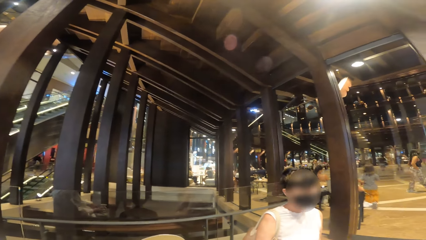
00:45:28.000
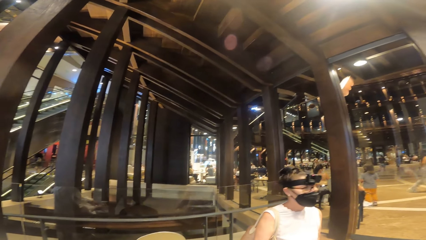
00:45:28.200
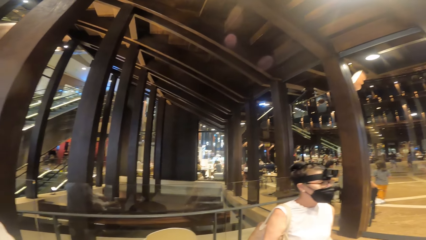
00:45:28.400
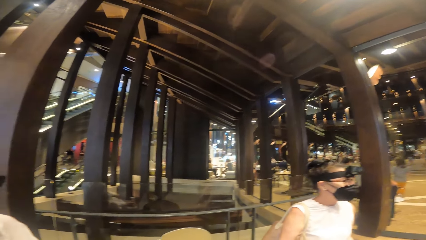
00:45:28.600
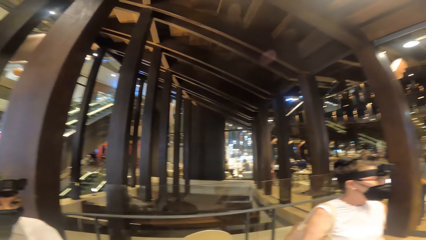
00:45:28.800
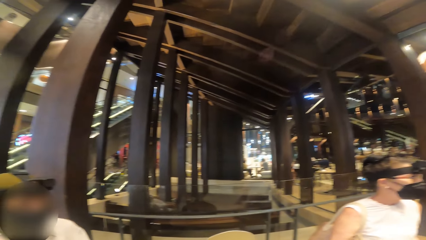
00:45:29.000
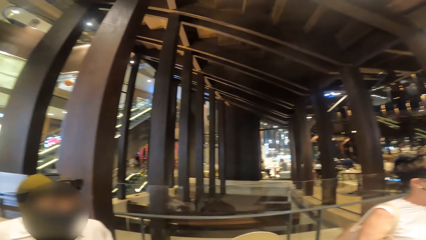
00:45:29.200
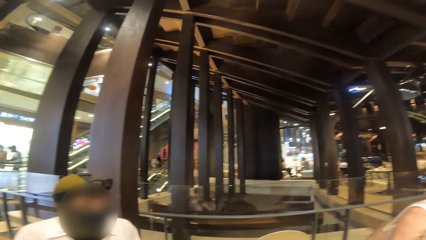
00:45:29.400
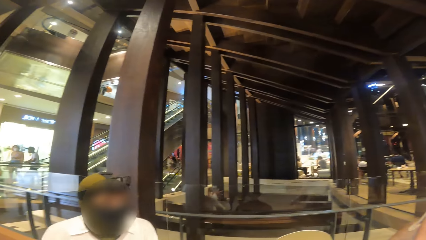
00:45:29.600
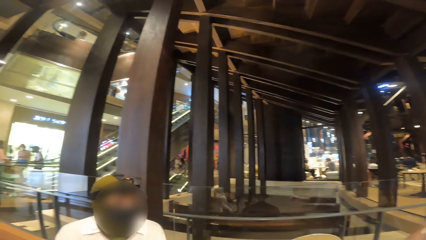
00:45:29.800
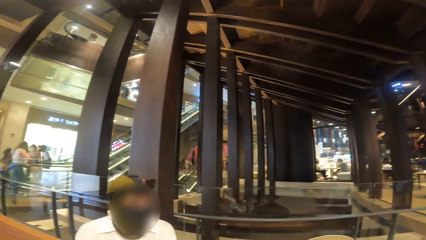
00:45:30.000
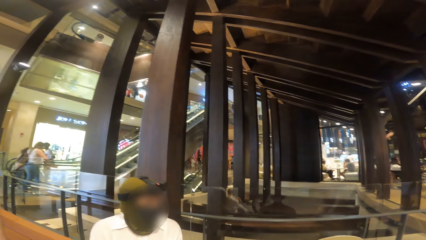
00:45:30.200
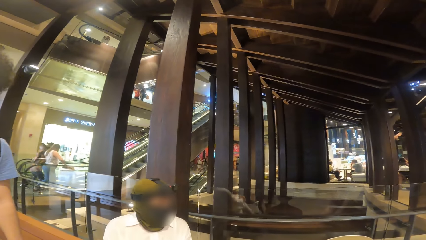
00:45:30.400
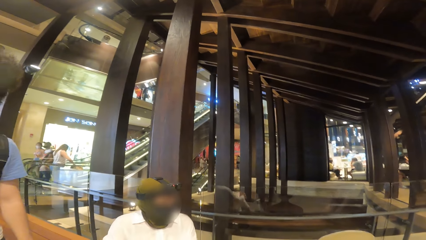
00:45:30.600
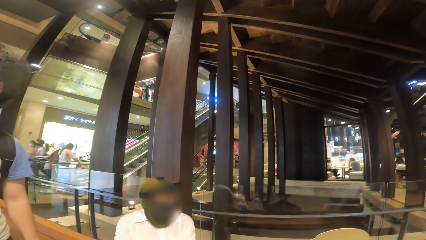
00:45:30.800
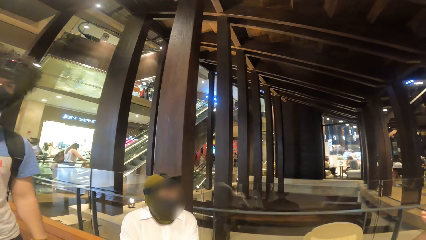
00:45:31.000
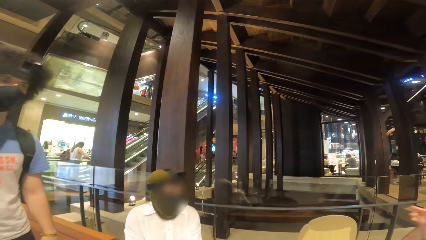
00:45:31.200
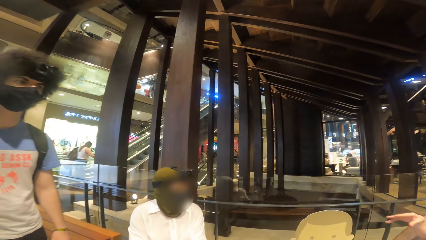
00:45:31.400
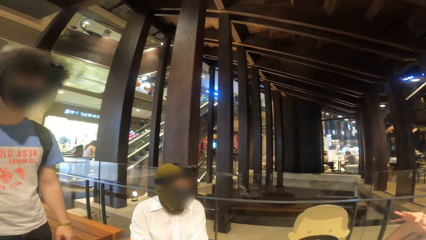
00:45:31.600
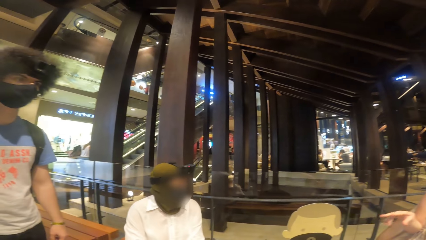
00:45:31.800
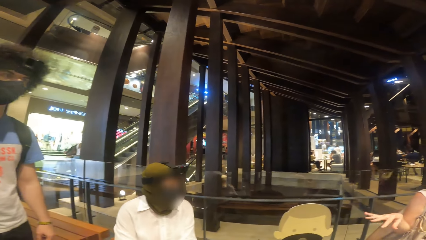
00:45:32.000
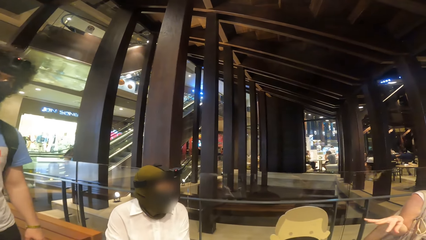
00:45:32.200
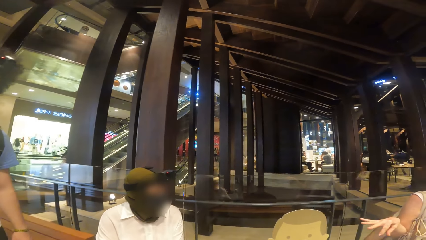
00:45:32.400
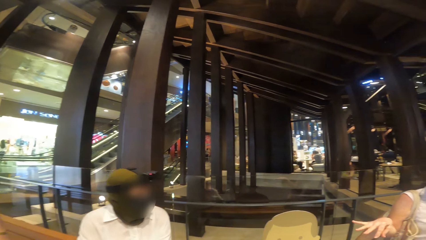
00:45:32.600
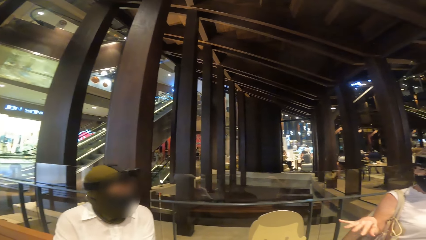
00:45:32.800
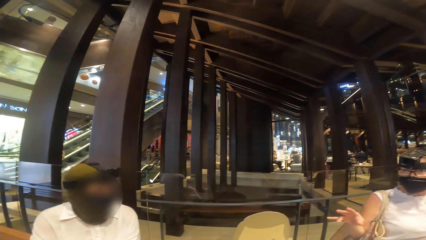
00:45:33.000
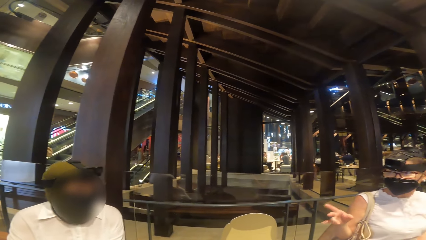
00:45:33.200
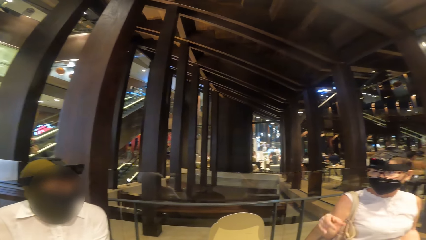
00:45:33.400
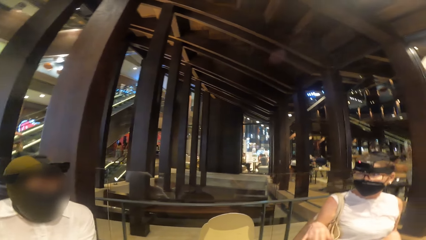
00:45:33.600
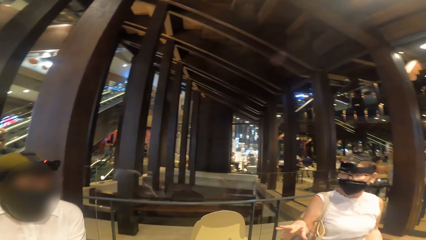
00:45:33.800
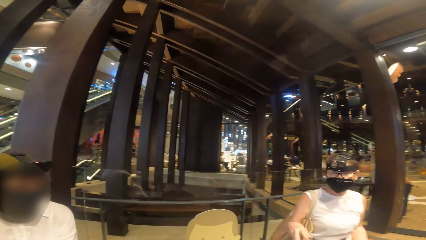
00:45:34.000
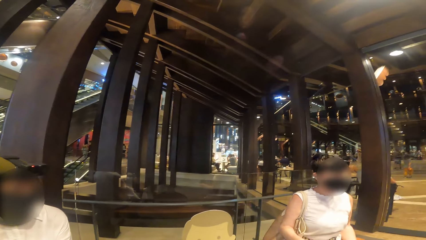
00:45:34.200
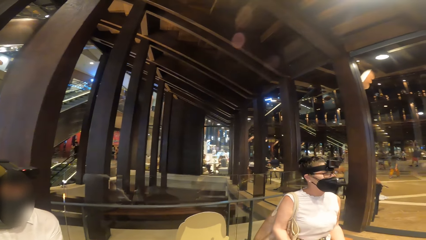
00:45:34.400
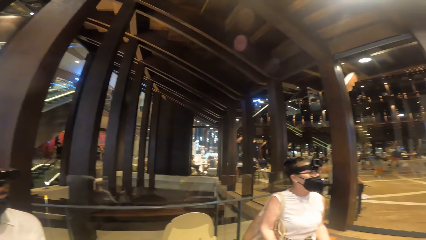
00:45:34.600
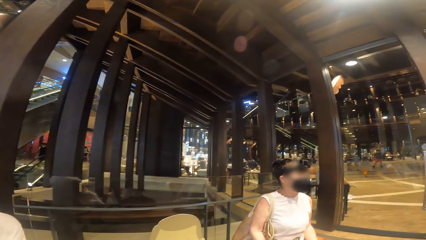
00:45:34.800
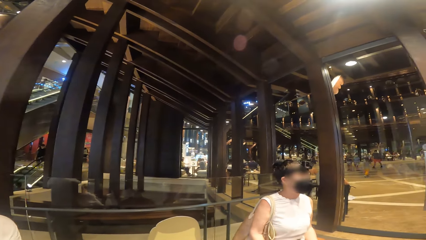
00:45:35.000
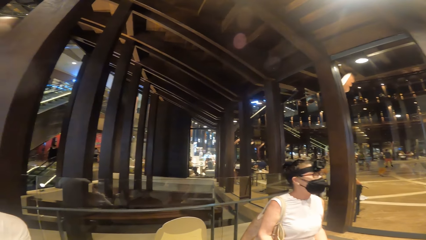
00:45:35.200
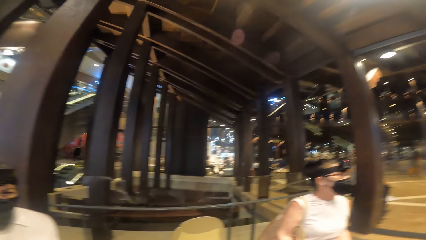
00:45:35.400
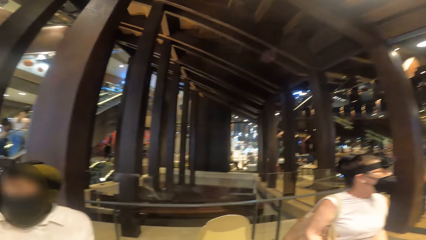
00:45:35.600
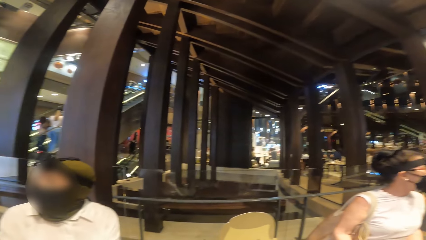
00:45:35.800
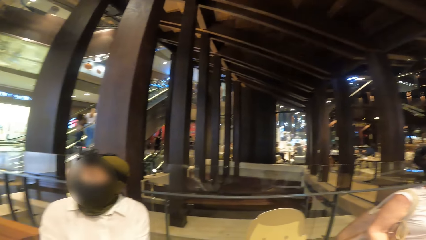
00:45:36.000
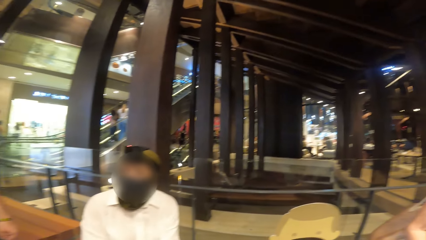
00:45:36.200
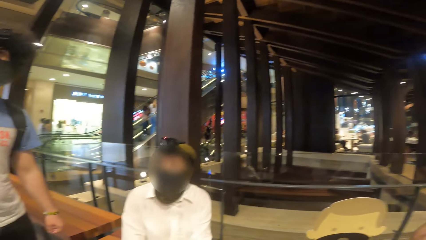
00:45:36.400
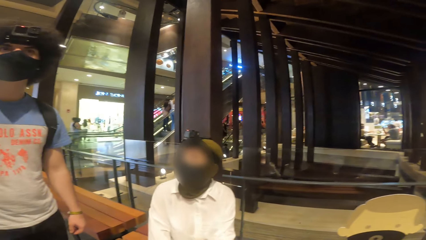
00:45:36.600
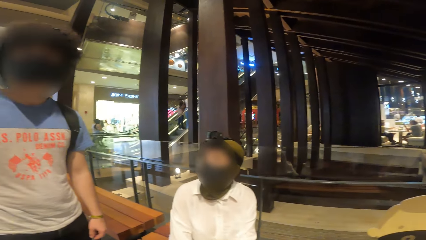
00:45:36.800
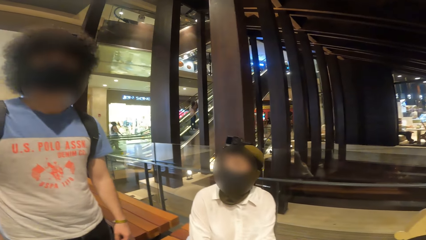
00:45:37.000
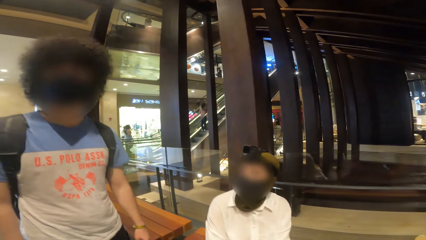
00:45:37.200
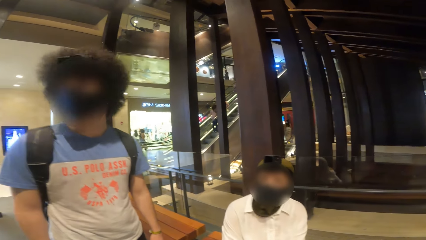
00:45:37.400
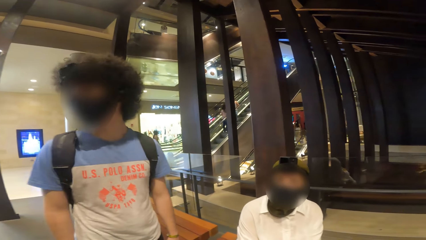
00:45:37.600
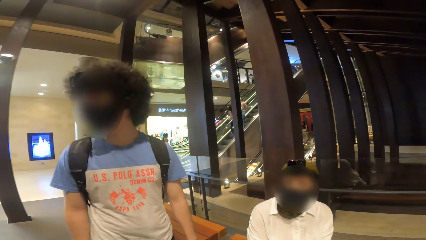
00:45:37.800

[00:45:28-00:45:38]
A woman points her fingers.

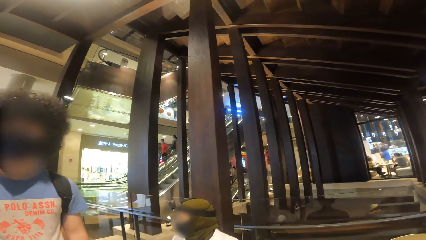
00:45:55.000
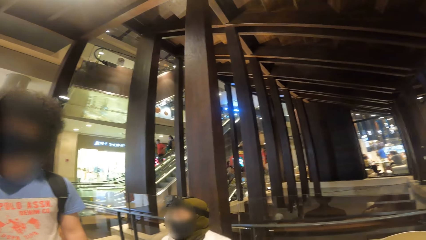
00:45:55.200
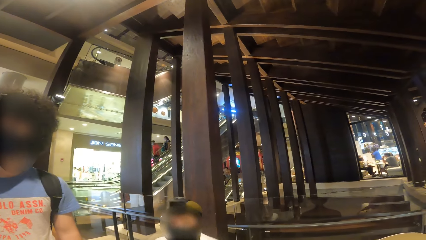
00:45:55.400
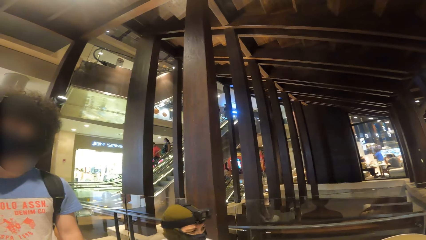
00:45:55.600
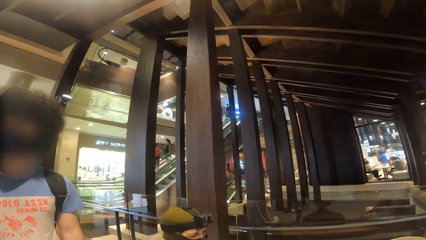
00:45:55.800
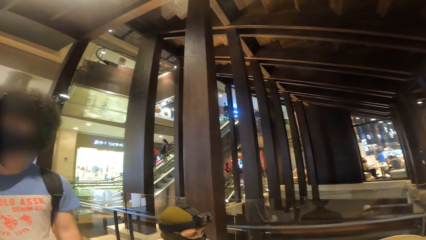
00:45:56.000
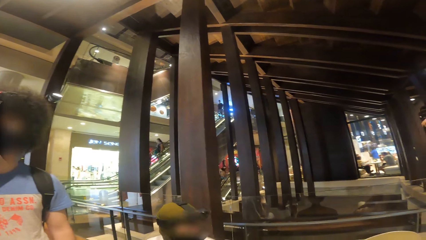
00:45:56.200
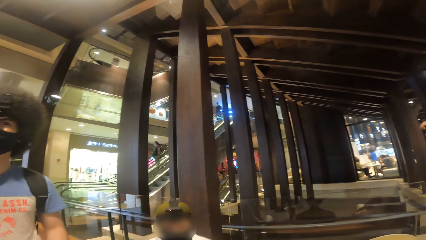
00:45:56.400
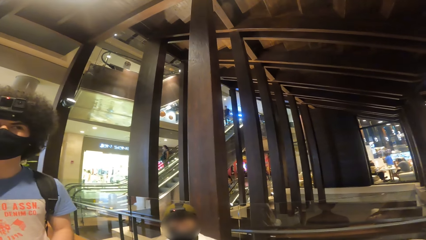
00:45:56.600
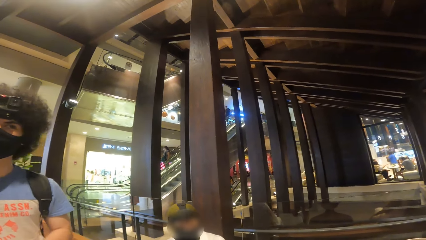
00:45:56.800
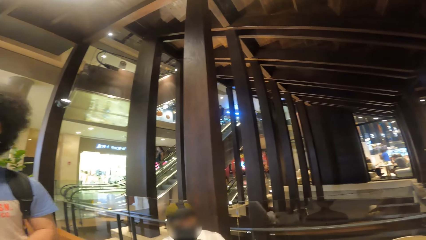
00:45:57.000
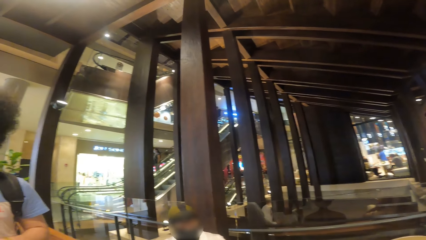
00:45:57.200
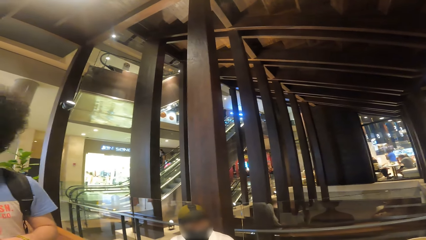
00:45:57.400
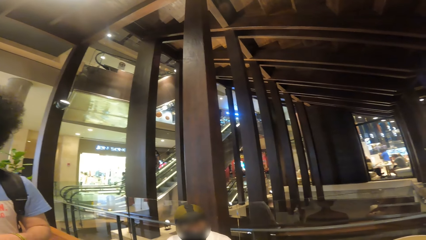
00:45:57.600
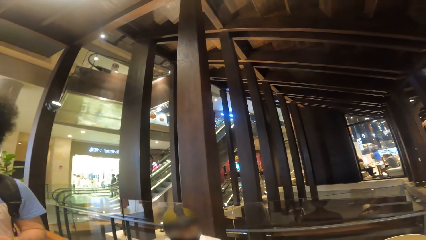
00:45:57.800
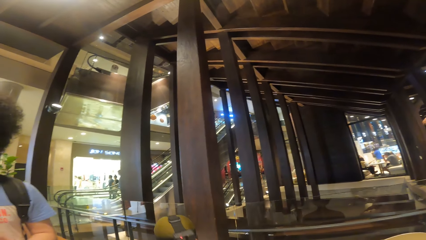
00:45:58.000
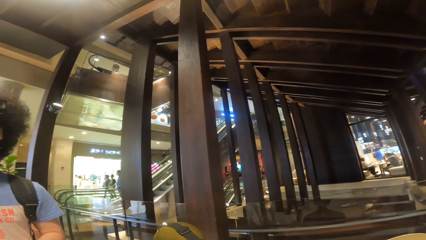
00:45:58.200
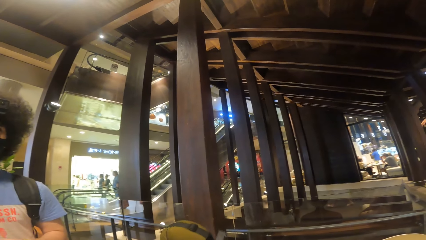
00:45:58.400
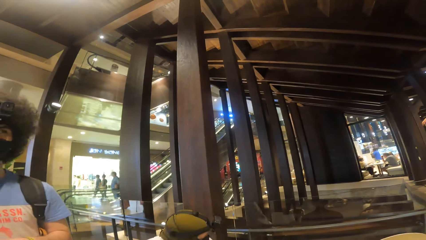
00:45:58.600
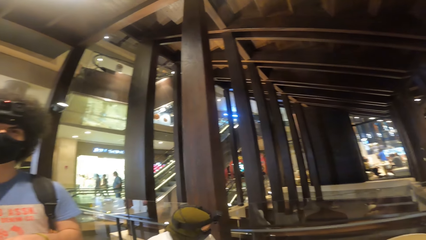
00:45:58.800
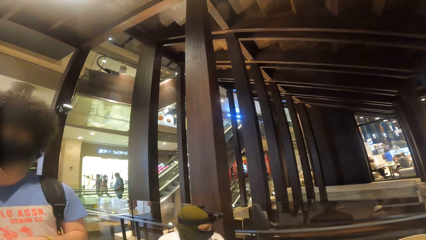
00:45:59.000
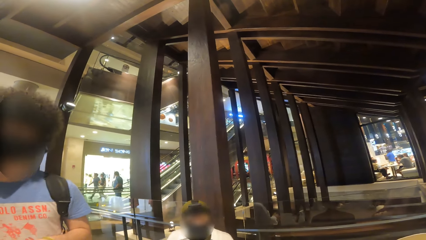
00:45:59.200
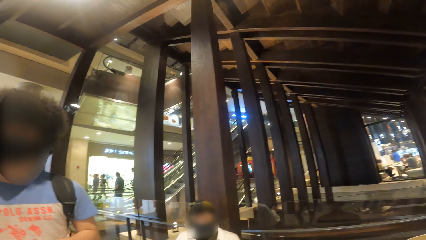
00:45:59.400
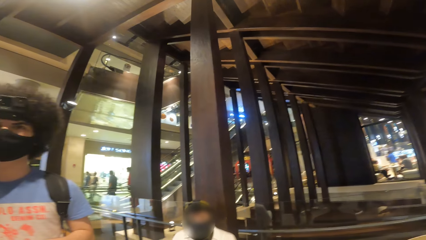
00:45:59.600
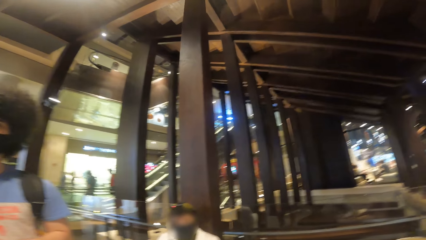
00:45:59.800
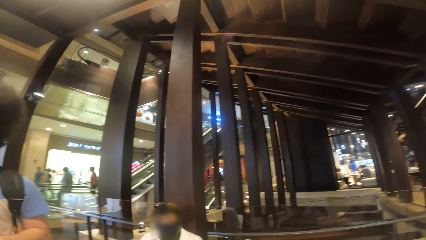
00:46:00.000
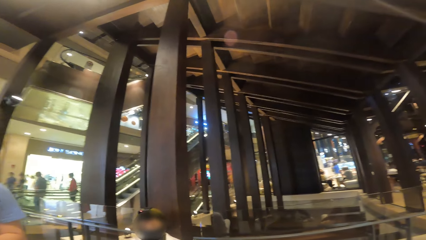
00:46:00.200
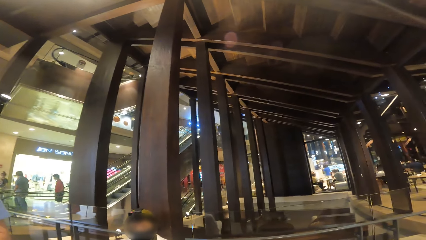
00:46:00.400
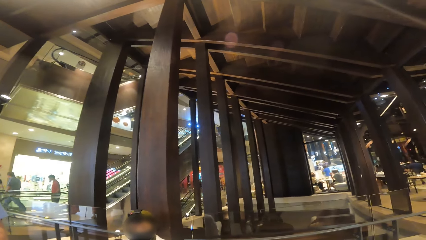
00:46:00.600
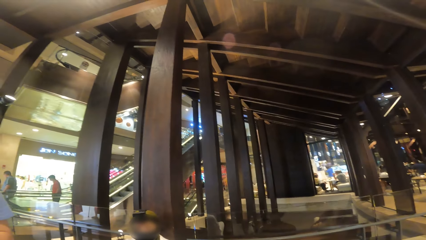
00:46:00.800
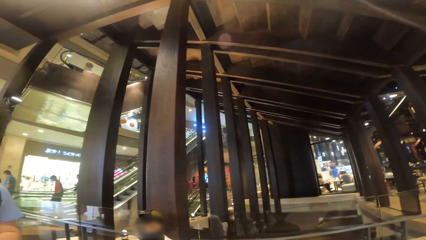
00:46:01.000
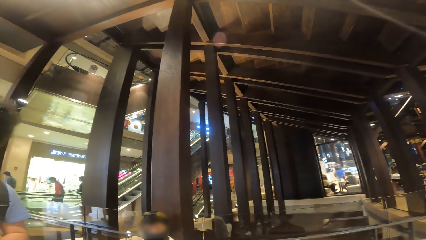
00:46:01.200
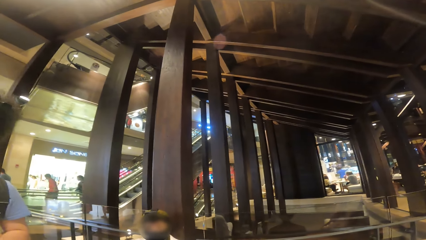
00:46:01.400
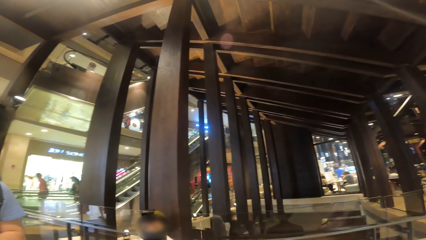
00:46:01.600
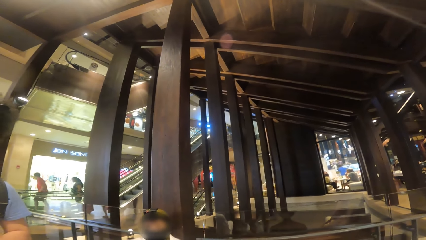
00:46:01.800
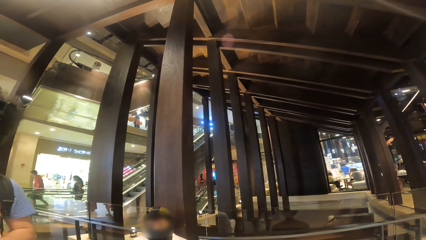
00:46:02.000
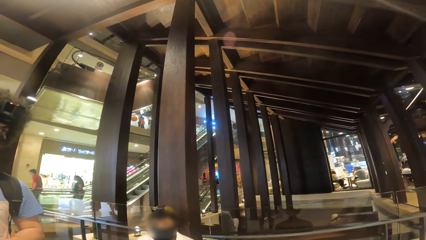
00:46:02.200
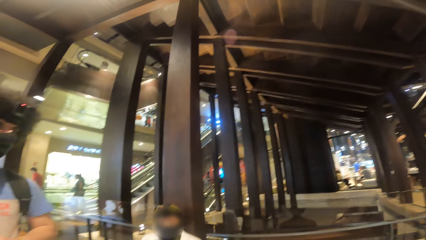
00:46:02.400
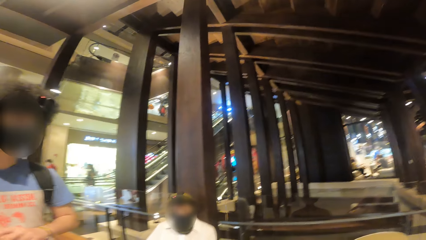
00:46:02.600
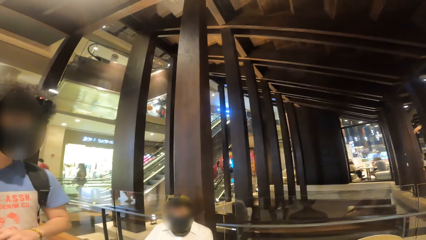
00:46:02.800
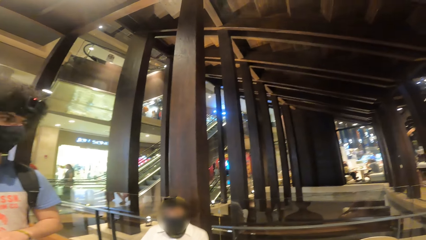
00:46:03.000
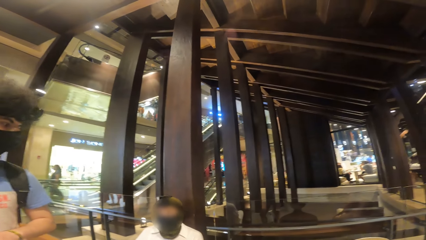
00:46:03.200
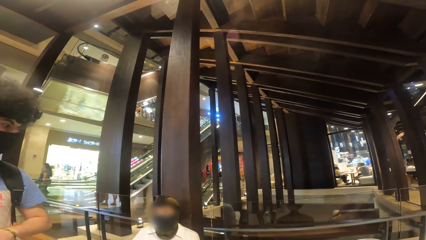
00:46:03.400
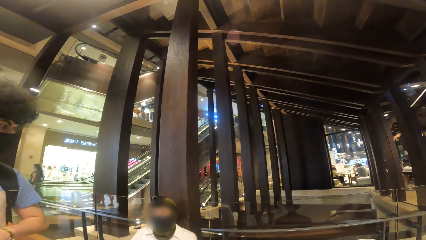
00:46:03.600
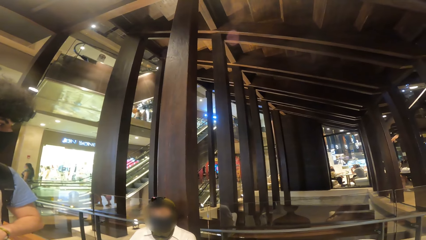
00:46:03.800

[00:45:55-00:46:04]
The camera wearer looks around.
